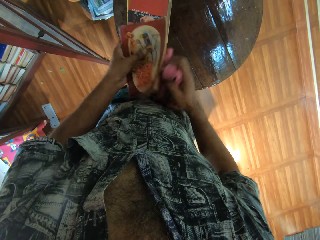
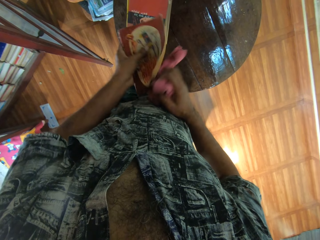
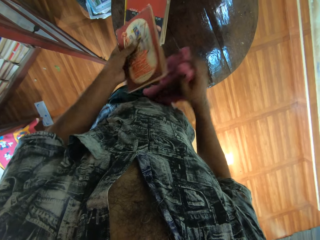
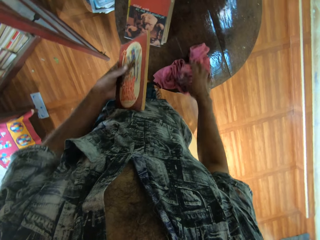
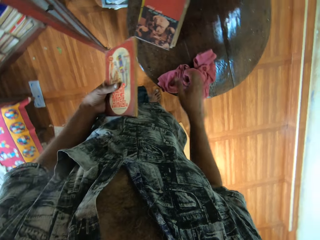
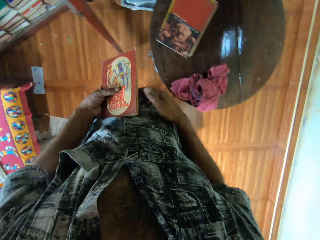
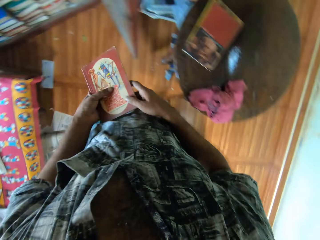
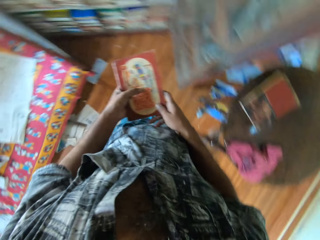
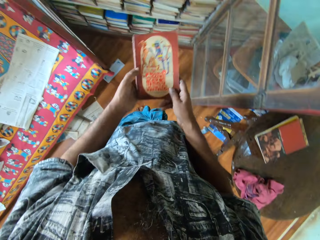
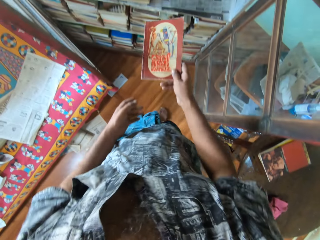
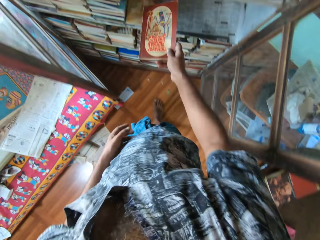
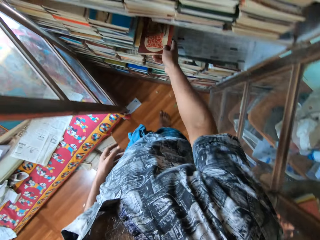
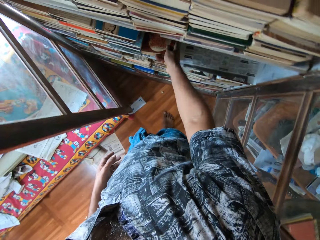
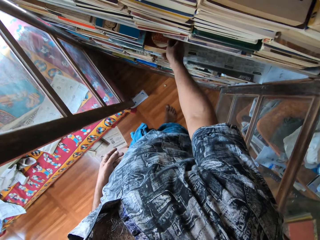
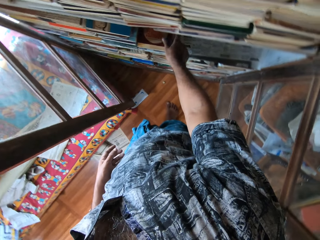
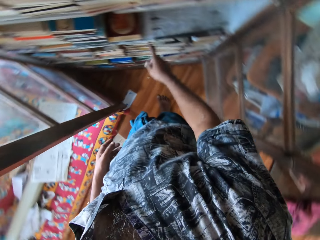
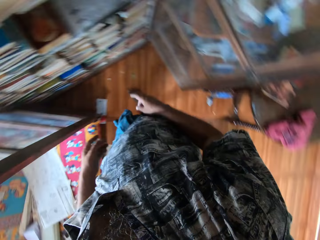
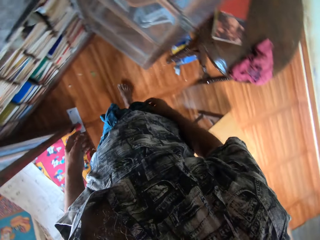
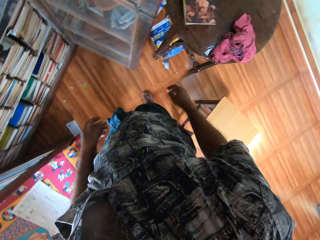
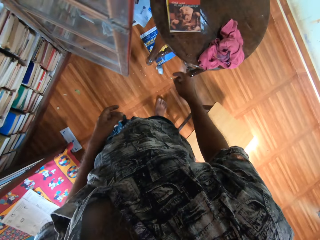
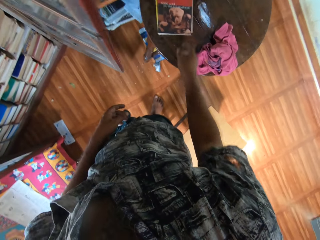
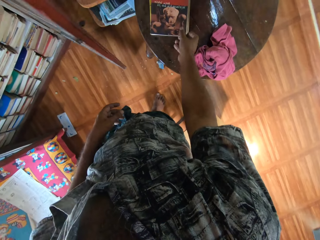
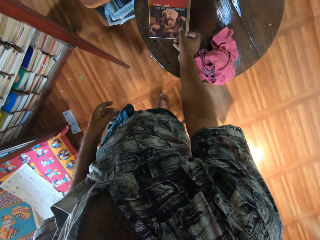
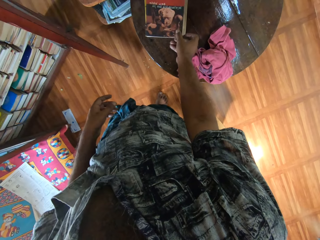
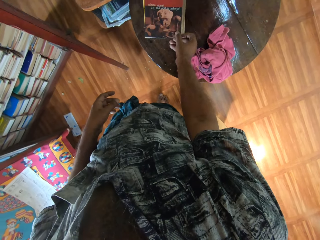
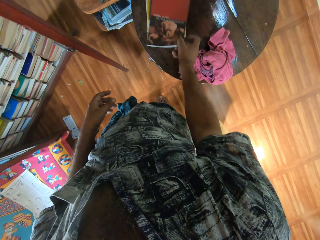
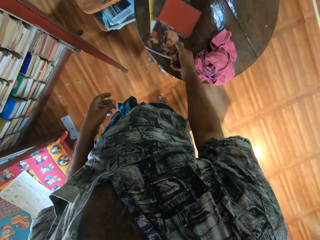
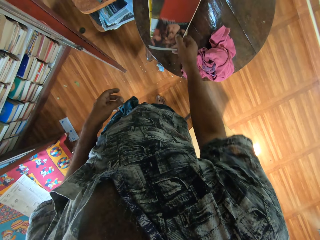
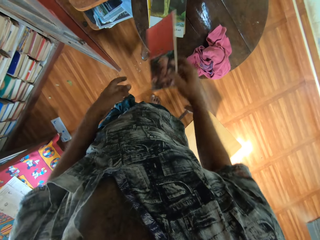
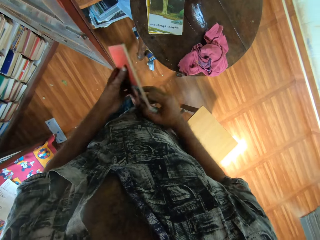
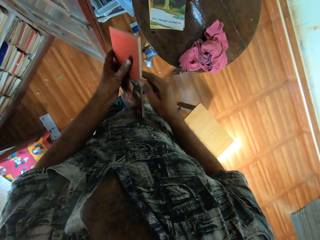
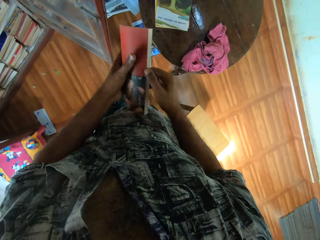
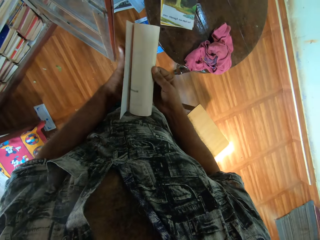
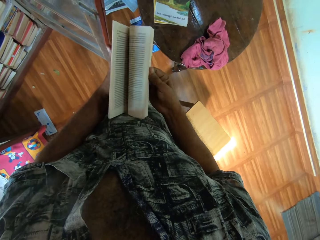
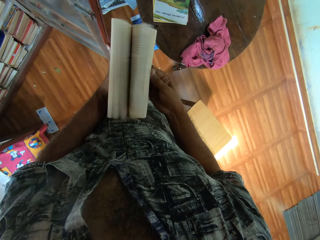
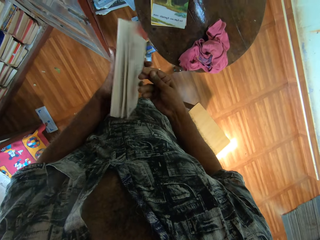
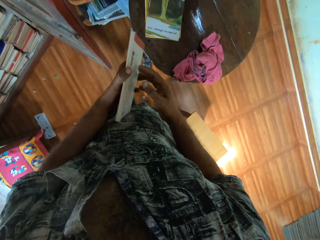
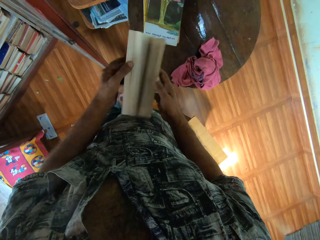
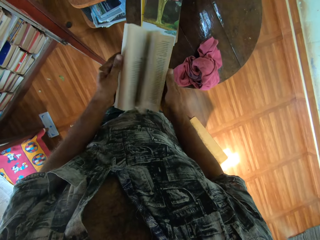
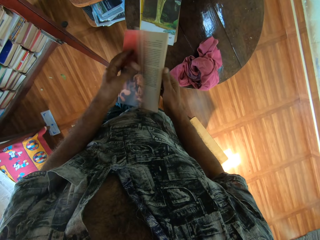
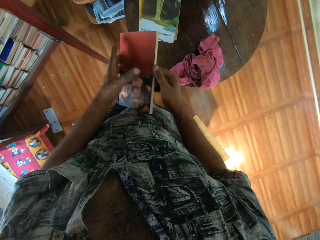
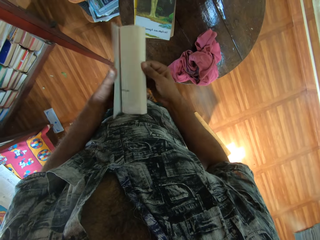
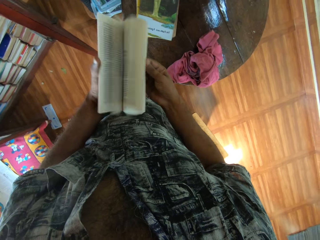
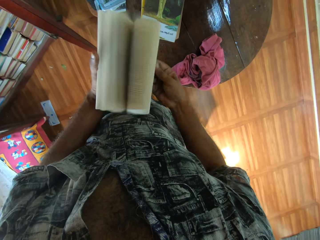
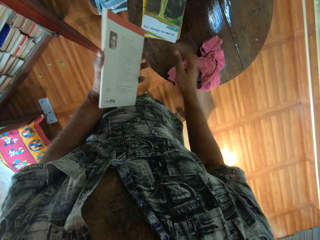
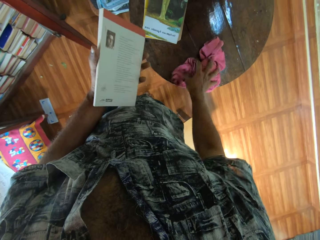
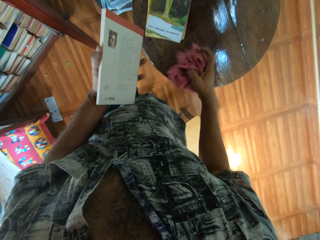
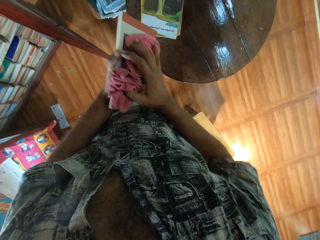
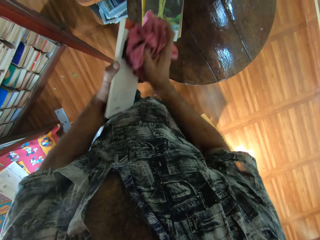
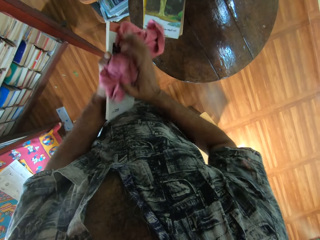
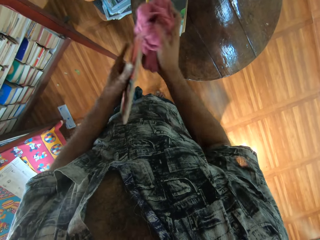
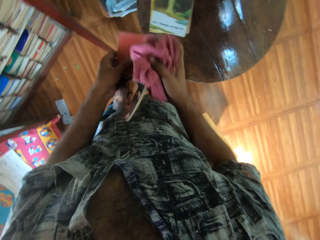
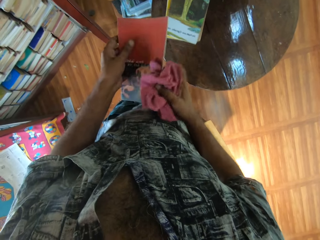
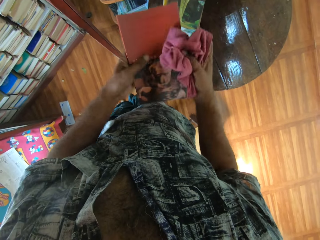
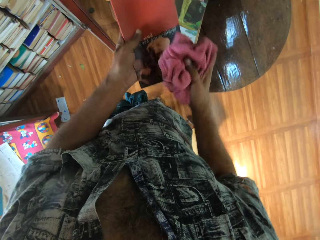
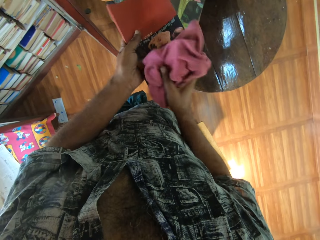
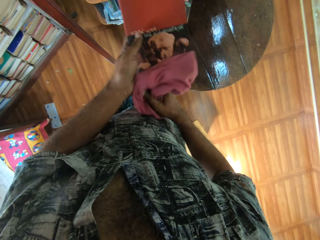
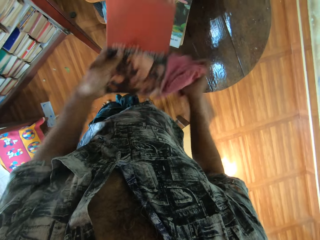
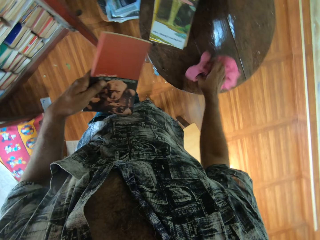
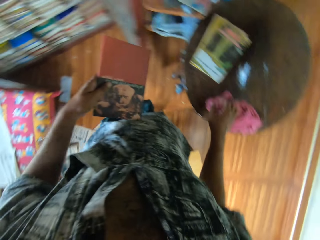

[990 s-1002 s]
The camera wearer puts a hand towel on a round table. They move the book. They turn around. They make a step. They place the book on the shelf. They pull back the right hand. They turn around. They make a step. They pick up a book. They lift the book and peruse the book. They open the book. They pick up the hand towel. They wipe the book with the hand towel.

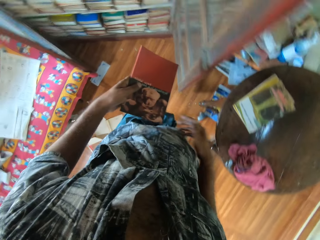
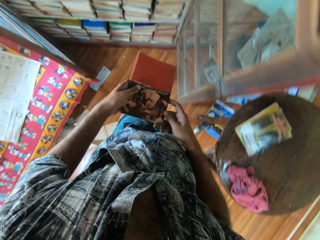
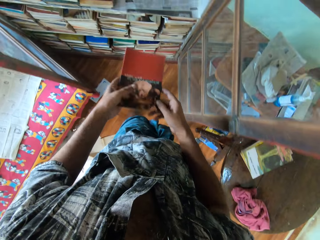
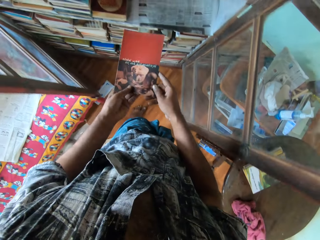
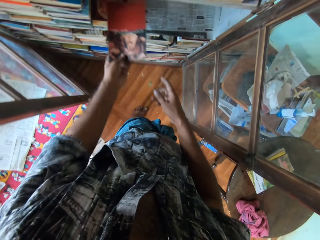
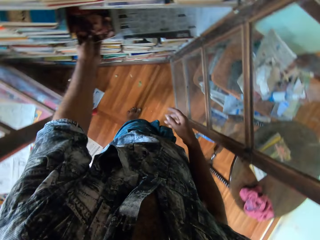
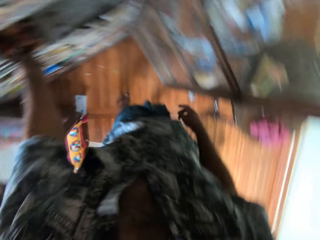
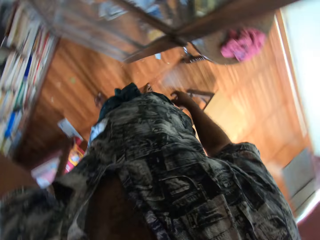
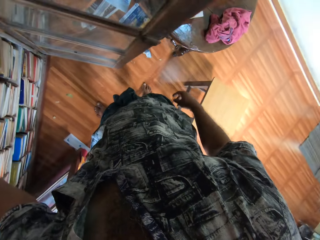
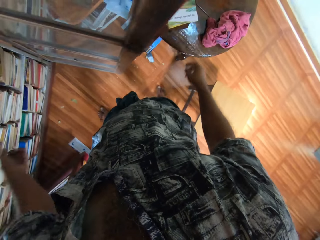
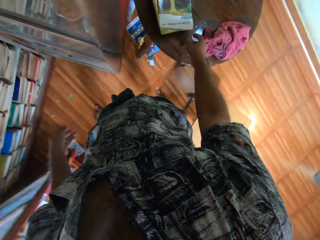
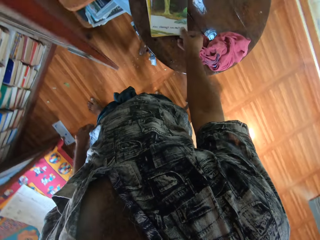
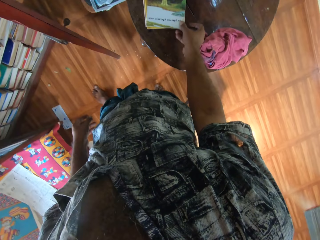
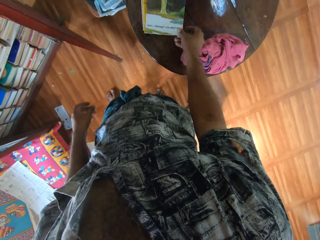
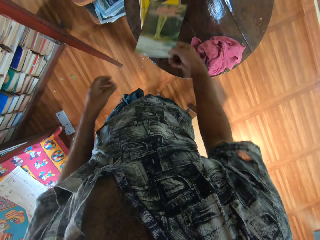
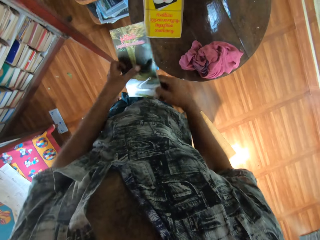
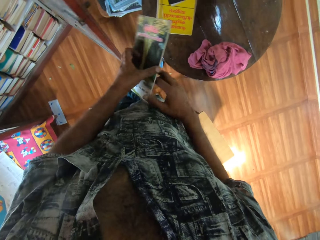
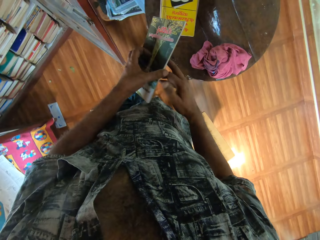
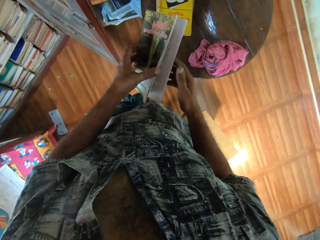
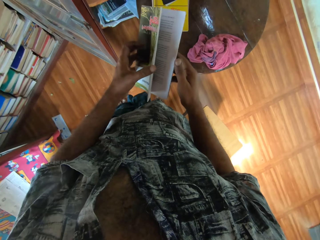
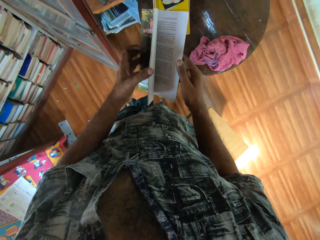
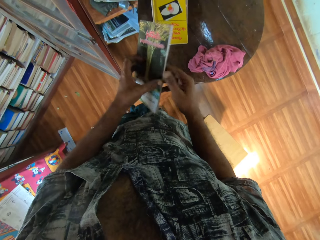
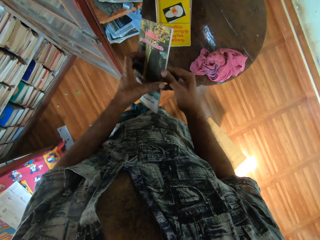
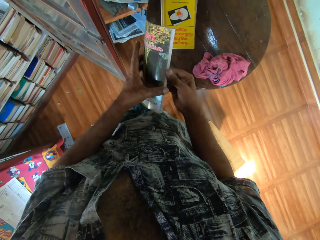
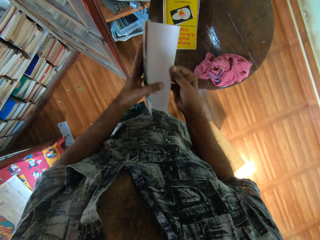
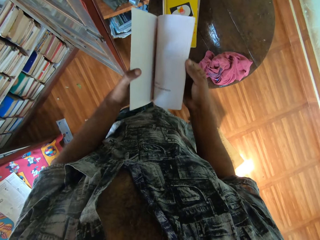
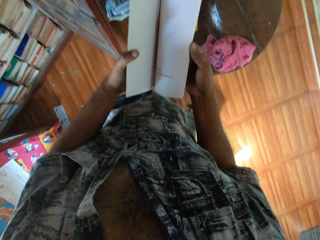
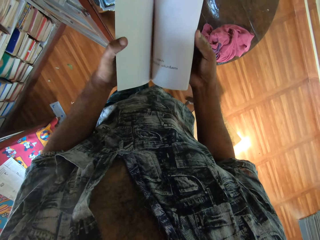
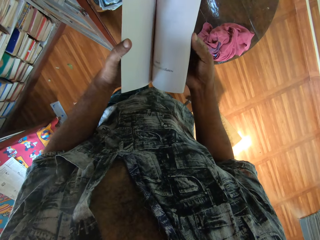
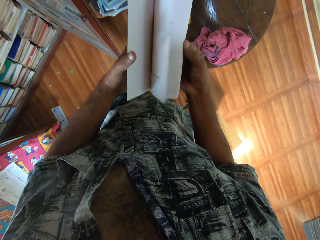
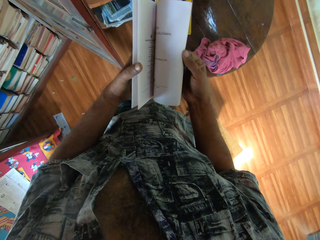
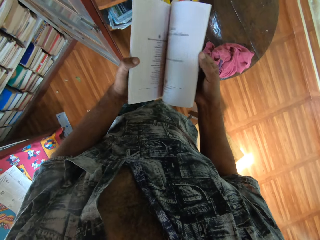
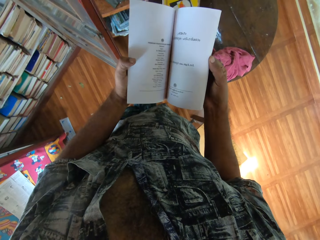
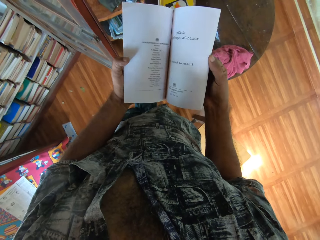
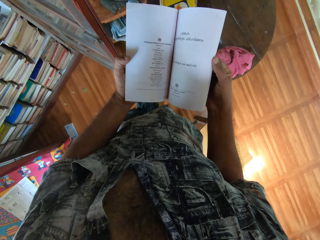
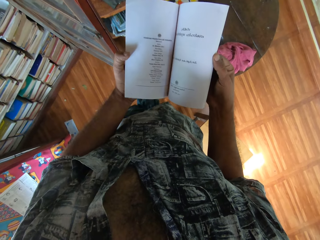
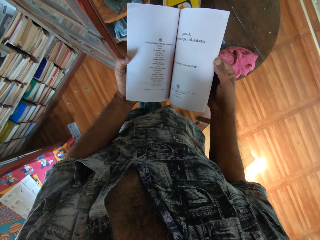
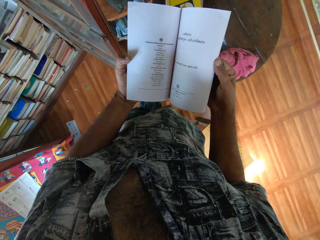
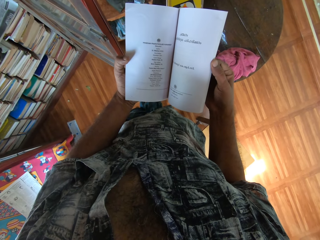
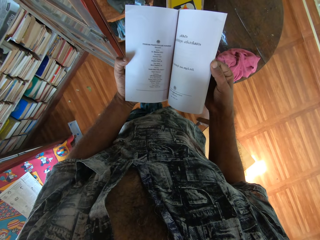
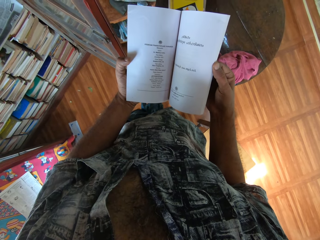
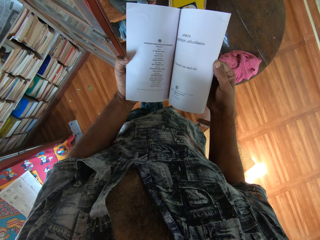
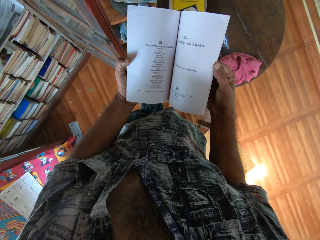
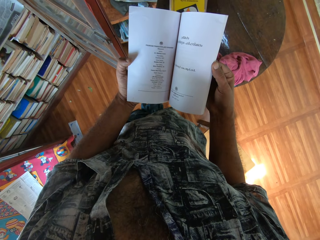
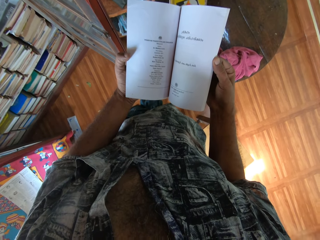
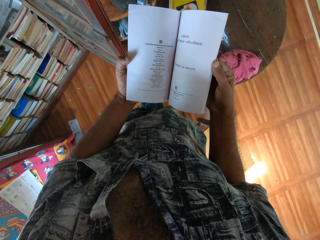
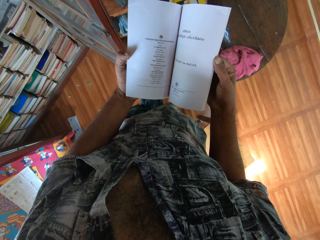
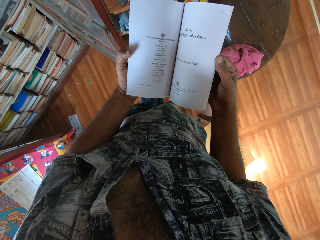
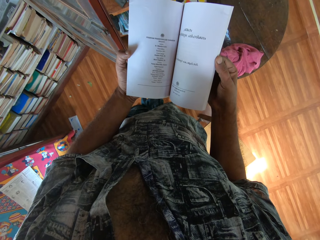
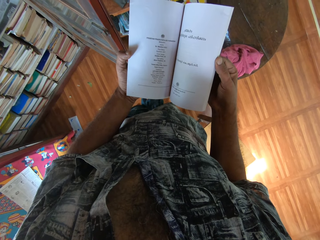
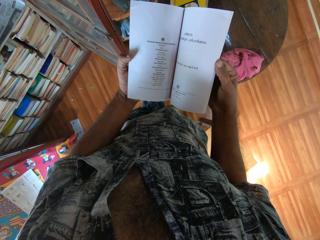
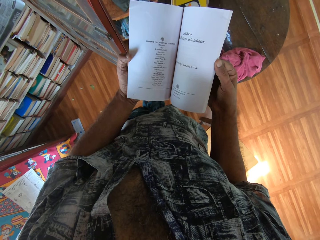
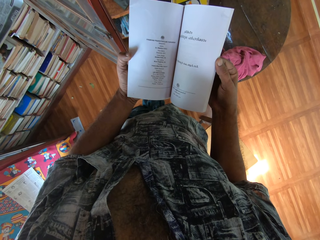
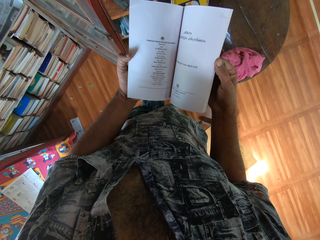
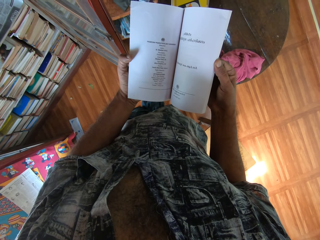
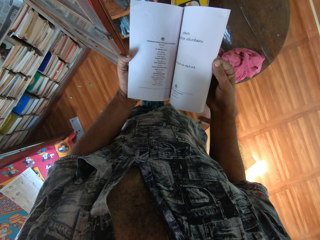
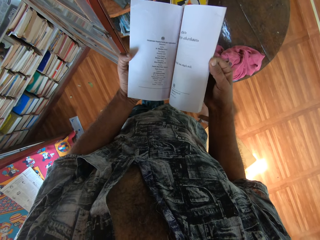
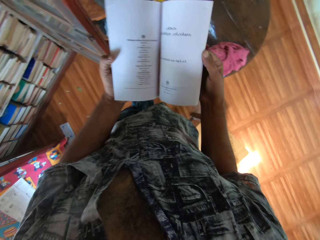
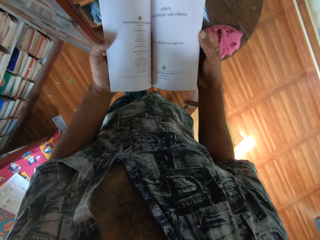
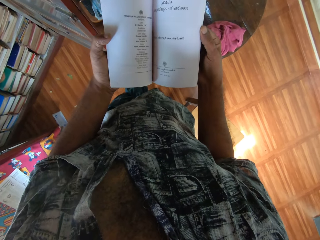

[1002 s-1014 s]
The camera wearer puts a hand towel on a round table. They move the book. They place the book on the shelf. They turn around. They move the right hand. They pick up a book. They lift the book and peruse the book. They open the book. They read the book.
